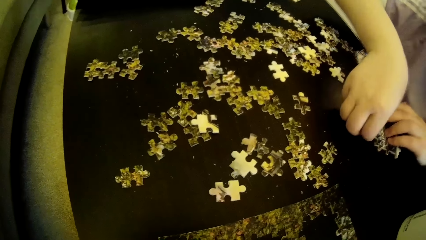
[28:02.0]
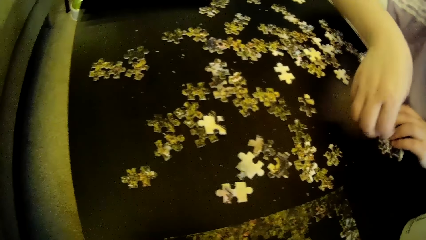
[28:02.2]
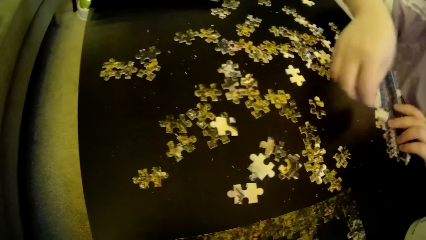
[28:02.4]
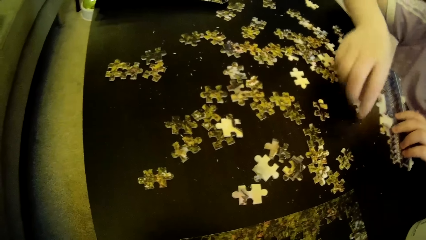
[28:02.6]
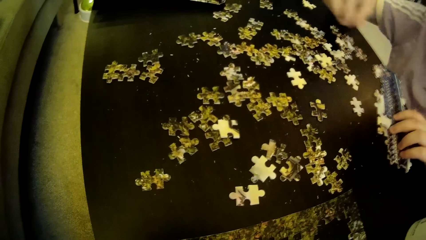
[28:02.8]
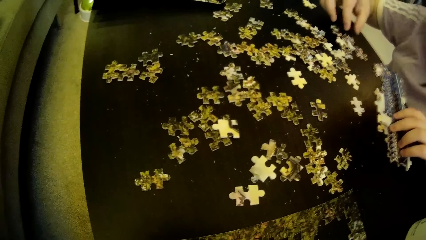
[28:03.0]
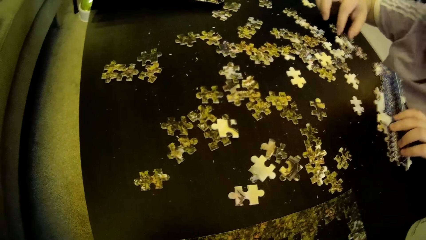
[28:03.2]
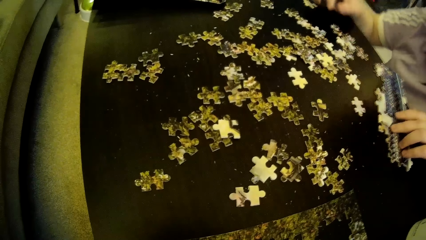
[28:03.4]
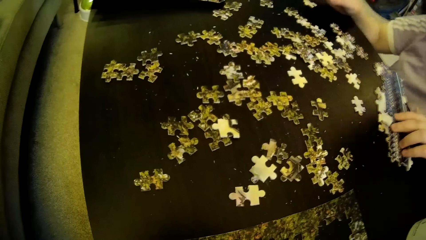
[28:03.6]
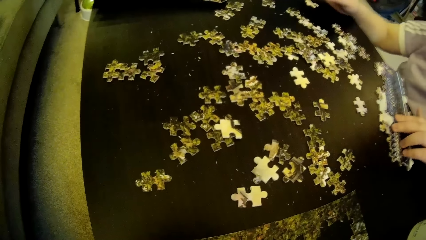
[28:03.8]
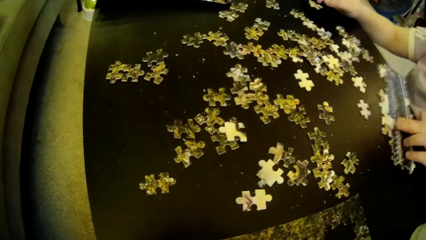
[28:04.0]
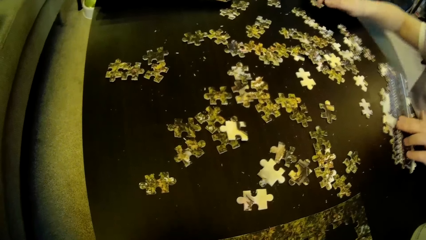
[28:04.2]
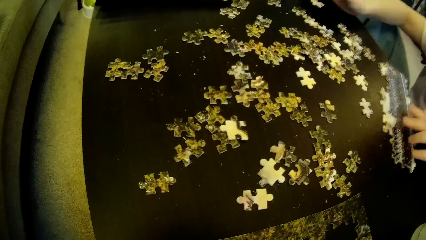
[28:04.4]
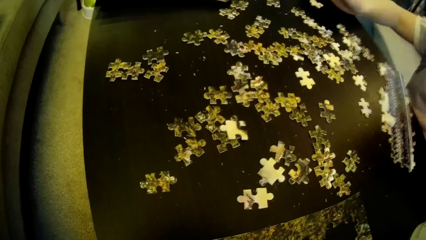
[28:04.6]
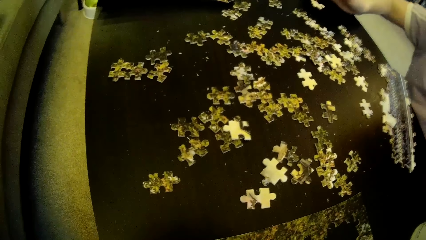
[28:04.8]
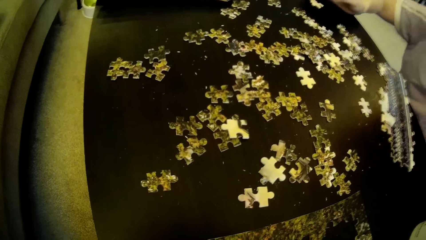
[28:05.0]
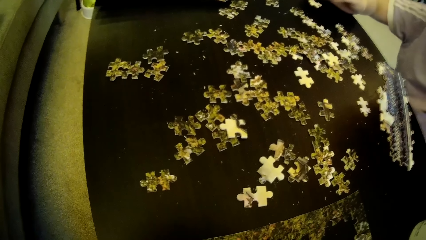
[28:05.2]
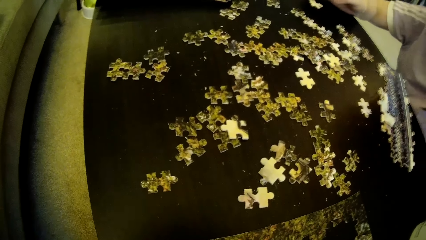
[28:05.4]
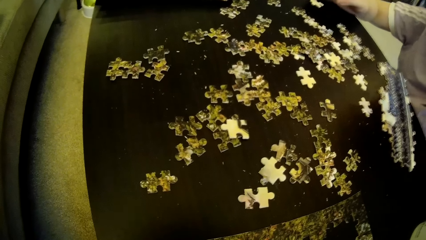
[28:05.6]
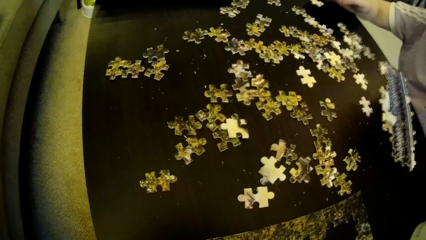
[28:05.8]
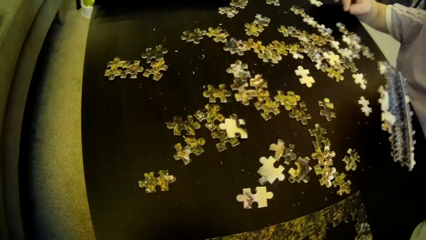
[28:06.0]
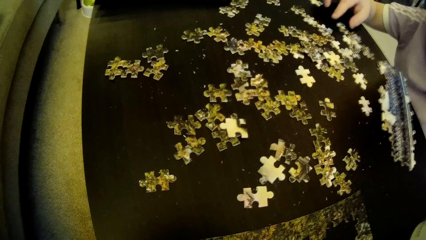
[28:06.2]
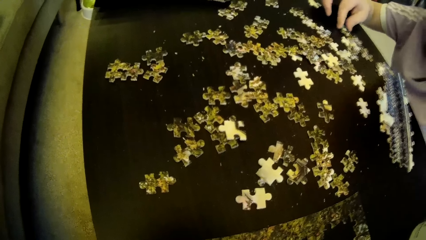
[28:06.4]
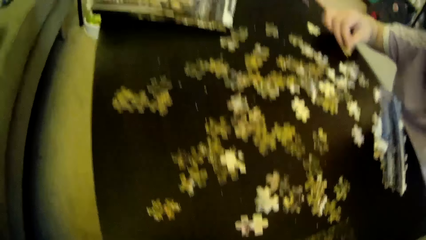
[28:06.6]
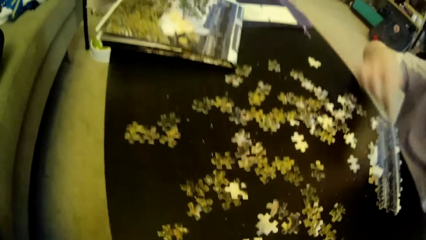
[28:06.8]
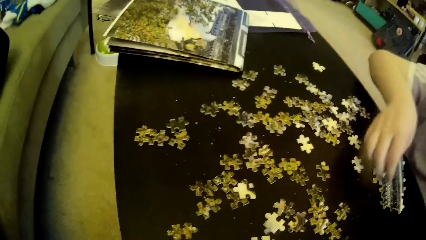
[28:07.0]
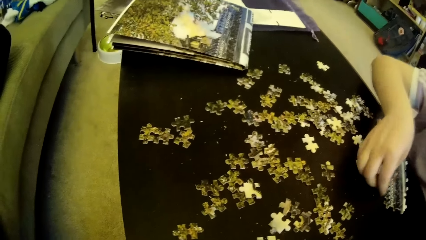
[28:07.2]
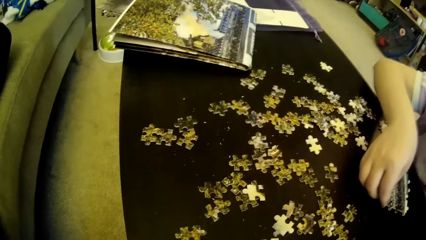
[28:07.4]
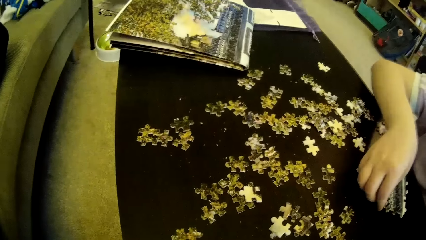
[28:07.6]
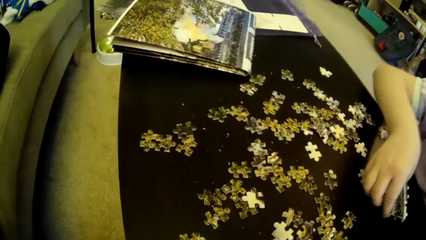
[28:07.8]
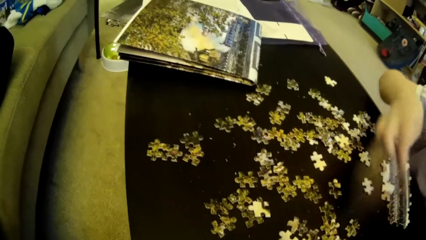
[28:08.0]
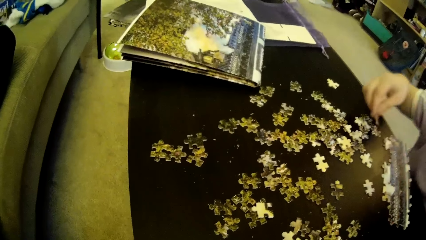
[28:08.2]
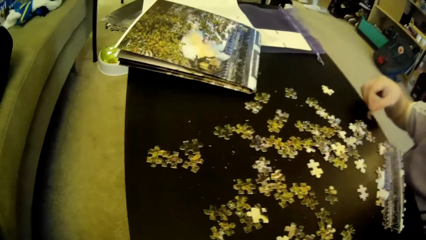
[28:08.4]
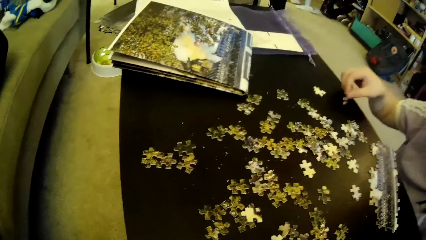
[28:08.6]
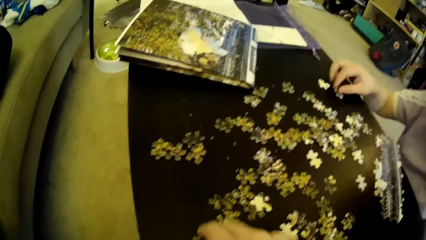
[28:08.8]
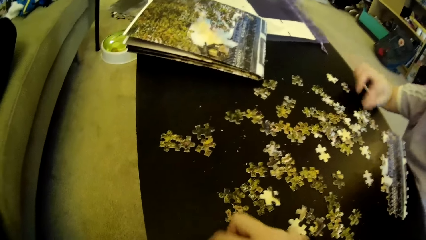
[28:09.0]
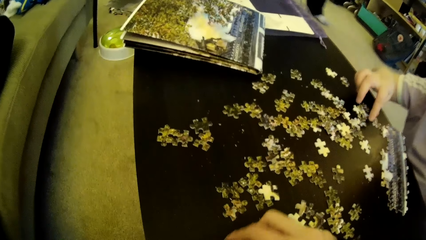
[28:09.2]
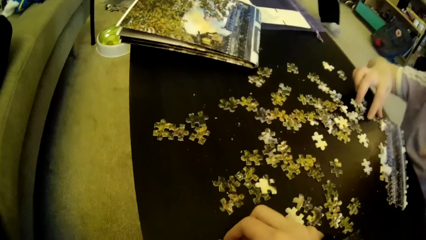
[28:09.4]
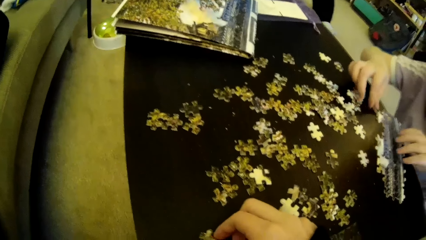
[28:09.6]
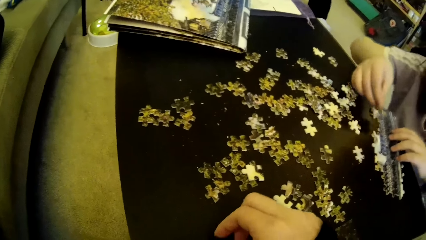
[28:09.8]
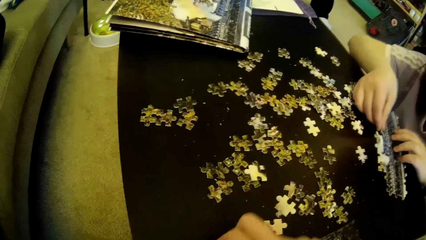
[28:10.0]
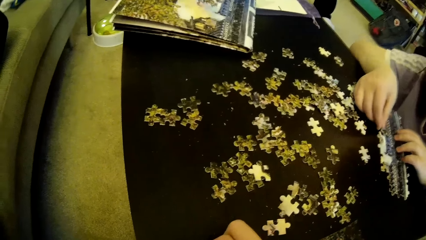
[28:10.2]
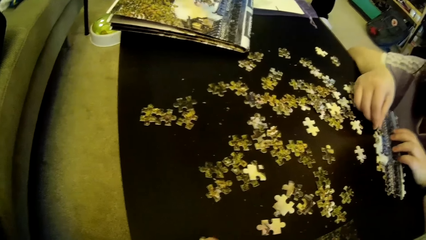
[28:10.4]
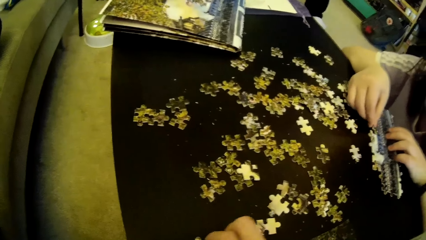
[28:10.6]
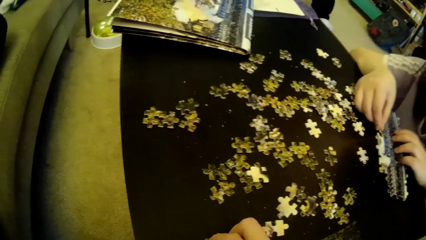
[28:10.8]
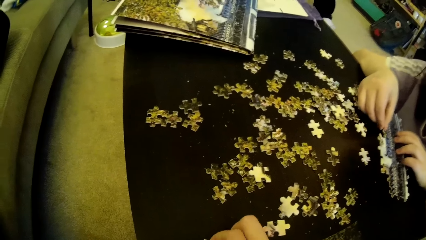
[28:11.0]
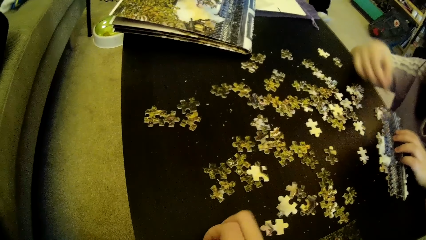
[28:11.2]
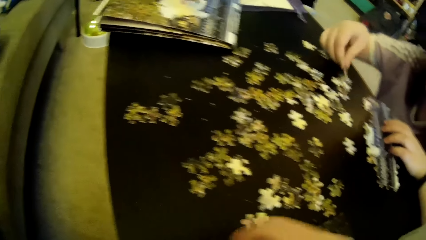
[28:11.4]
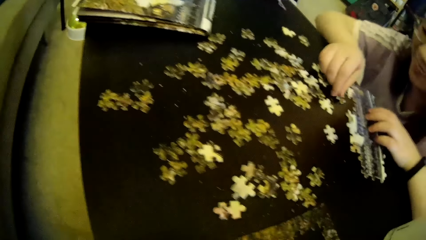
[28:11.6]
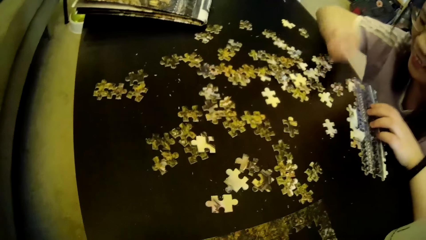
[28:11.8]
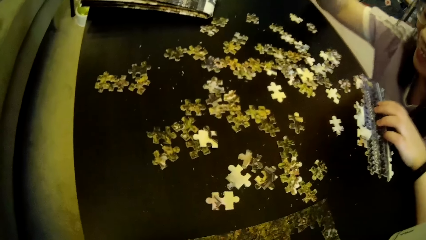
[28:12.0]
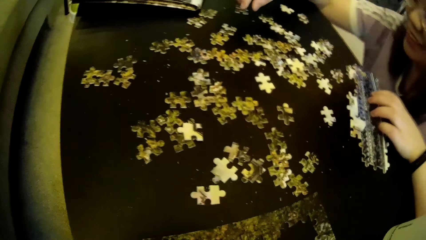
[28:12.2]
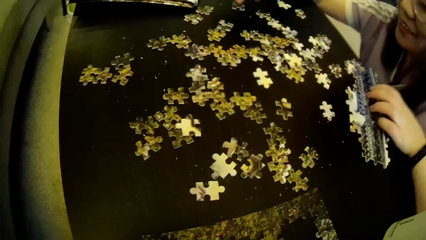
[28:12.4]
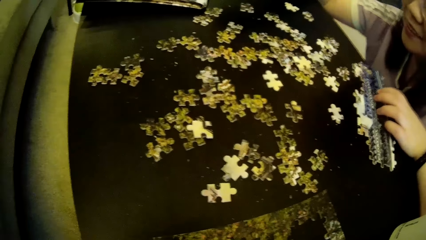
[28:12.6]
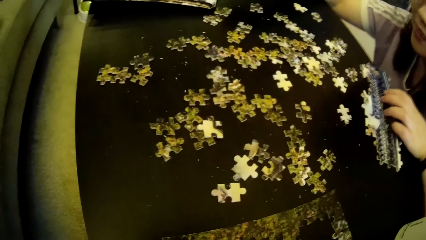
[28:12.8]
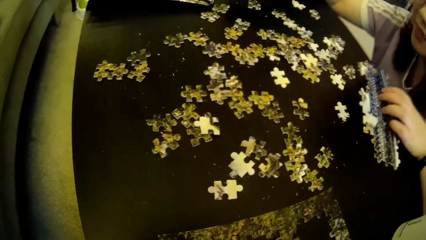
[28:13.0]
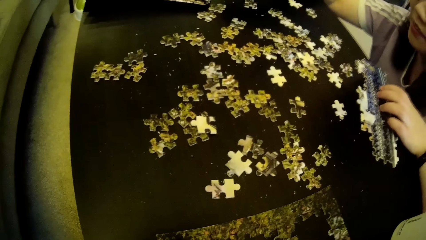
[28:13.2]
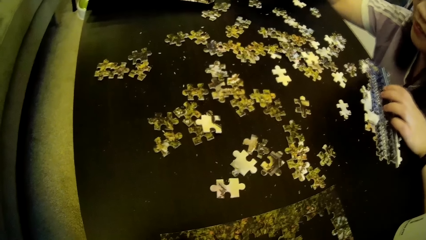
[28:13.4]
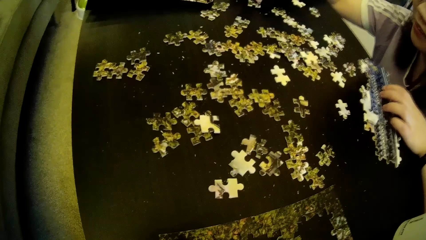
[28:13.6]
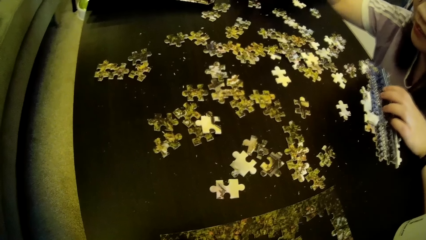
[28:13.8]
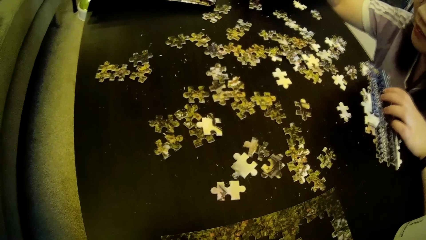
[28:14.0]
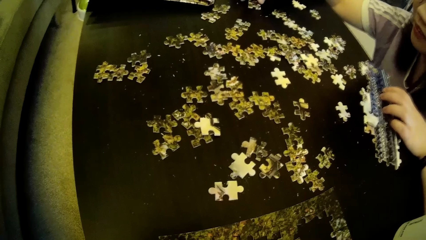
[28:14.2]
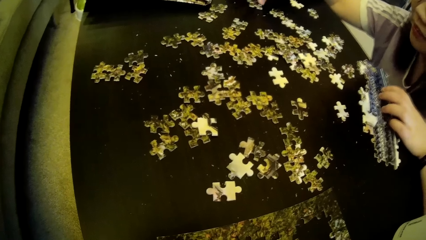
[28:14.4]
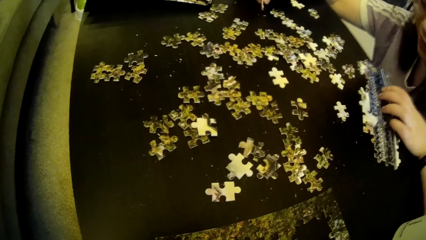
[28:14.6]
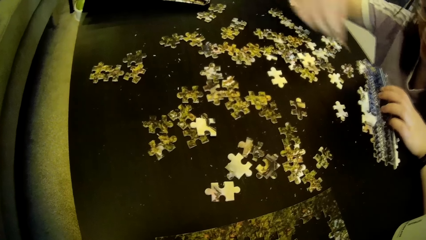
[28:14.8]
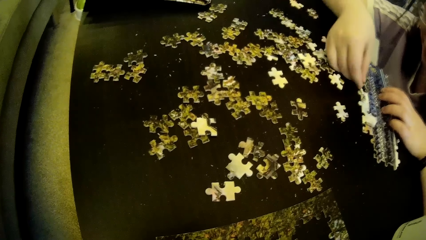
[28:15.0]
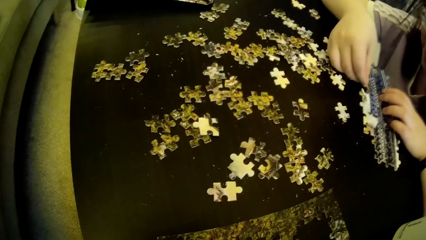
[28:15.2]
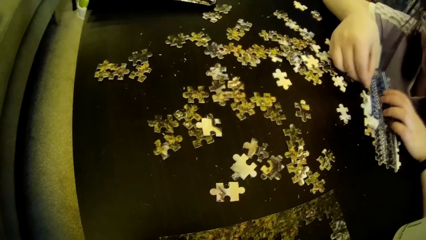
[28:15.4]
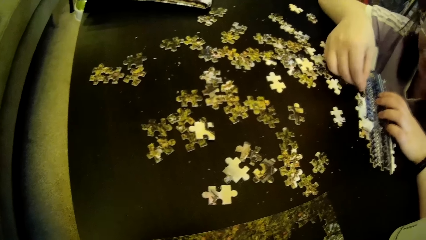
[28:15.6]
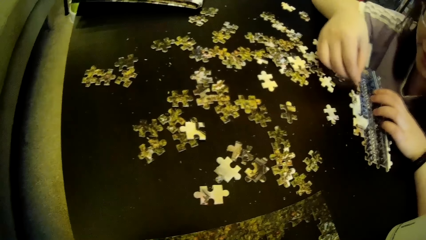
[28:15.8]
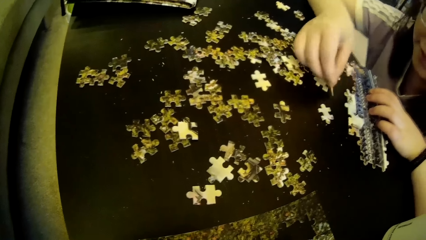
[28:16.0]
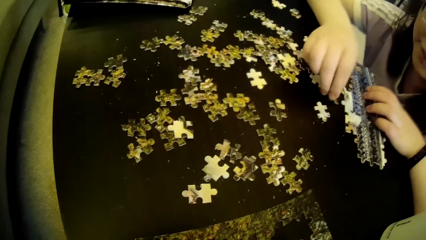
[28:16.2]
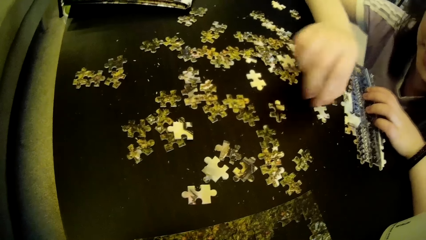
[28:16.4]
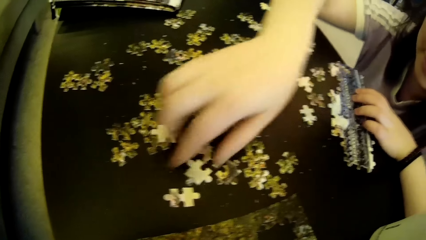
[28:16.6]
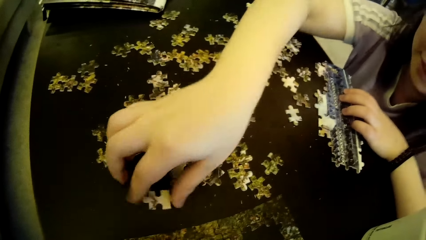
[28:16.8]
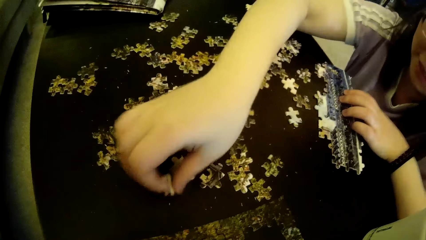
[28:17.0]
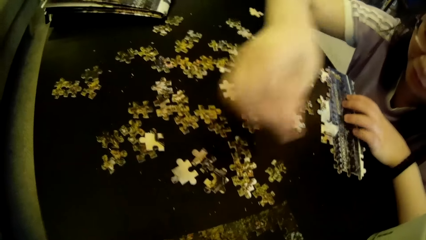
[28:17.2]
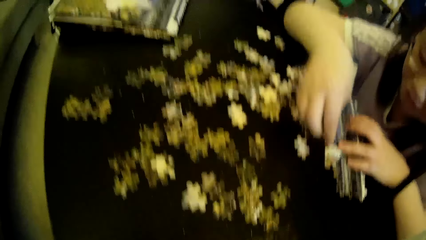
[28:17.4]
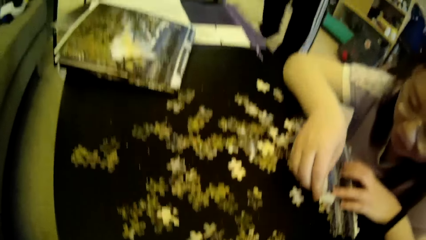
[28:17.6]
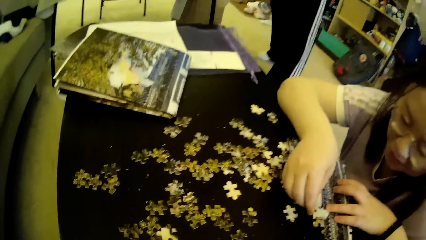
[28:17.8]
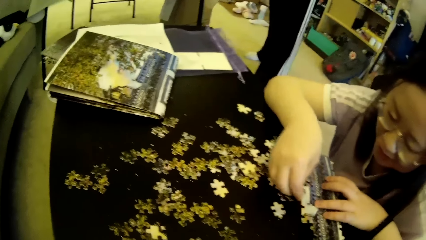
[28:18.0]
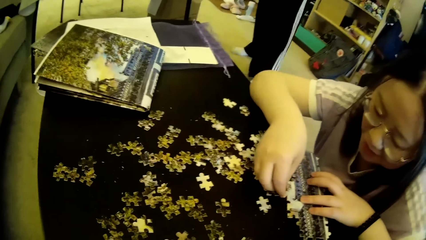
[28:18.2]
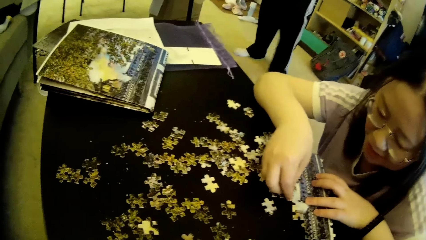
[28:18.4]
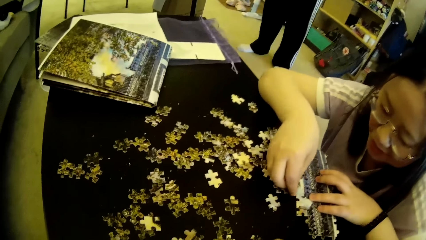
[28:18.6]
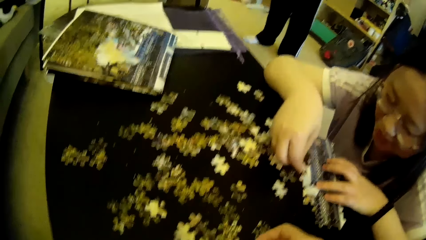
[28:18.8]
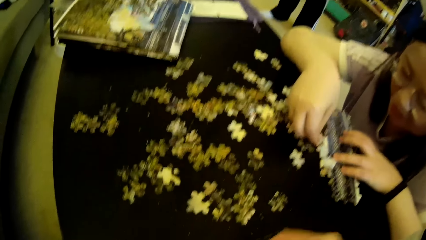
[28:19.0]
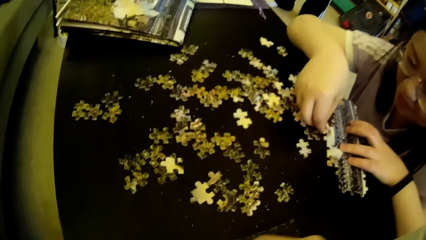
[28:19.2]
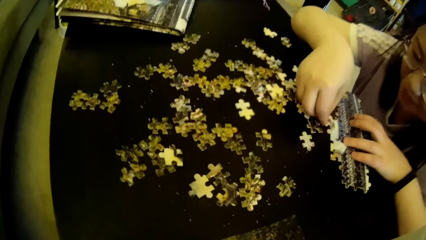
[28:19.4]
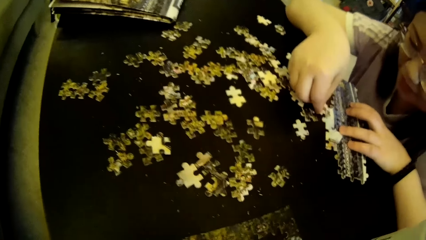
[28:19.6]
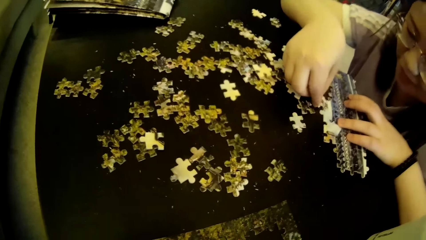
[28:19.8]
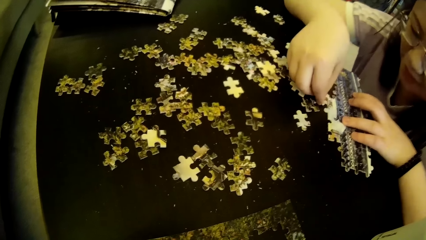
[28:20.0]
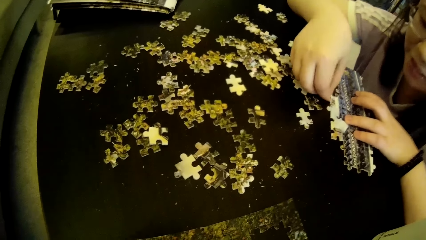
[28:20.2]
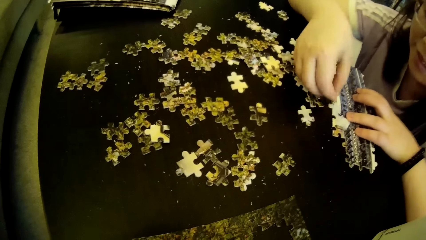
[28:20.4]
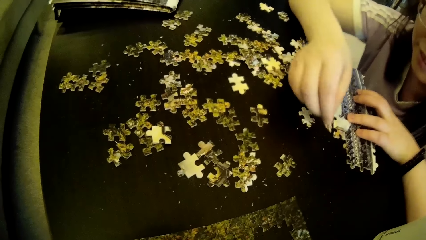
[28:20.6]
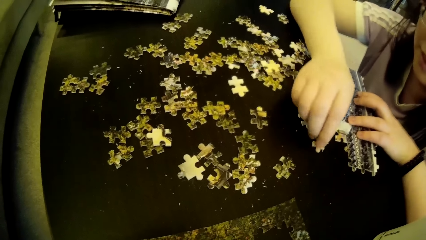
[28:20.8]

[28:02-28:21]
The lady drops the puzzle piece on the table, picks a puzzle piece or model piece on the table, puts the model piece on the table, tests the puzzle piece to a puzzle pattern, moves the model pieces, and drops a puzzle piece on the table. The man moves the leg. The lady picks a puzzle piece on the table and tests the puzzle piece to the puzzle pattern. The camera wearer moves the hand. The lady drops the puzzle piece on the table, moves the model pieces, picks a puzzle piece on the table, fixes the model piece, tests the puzzle piece to the puzzle pattern, drops the puzzle piece on the table, picks a puzzle piece on the table, fixes the model piece, and tests the puzzle piece to the puzzle pattern. The man moves the leg. The lady looks around.
